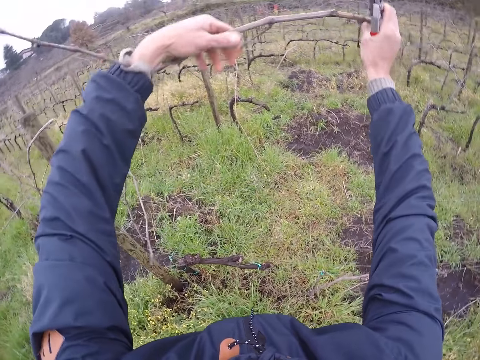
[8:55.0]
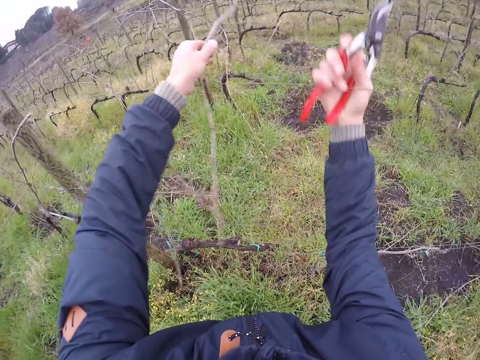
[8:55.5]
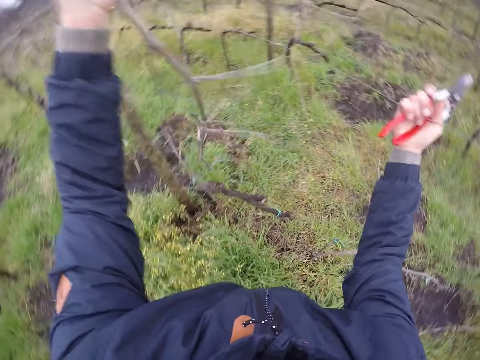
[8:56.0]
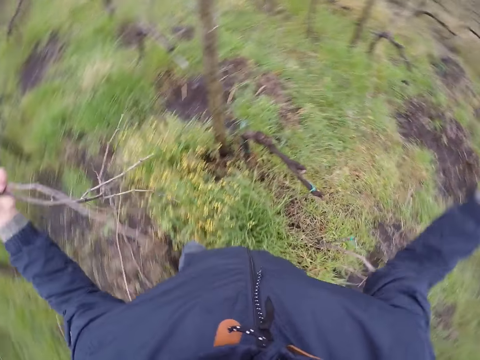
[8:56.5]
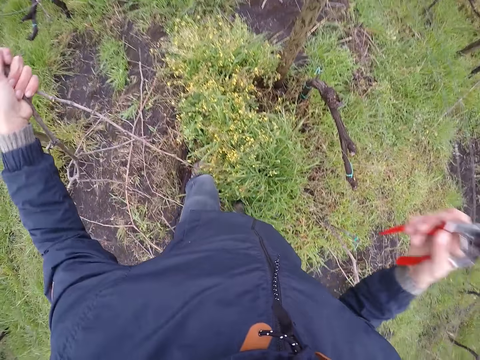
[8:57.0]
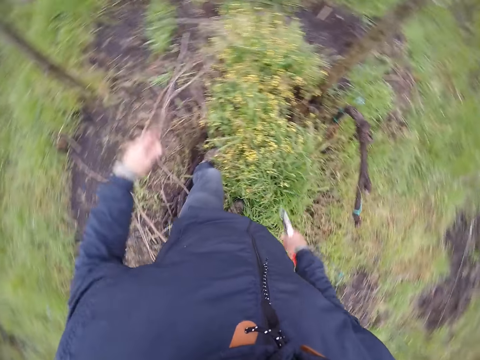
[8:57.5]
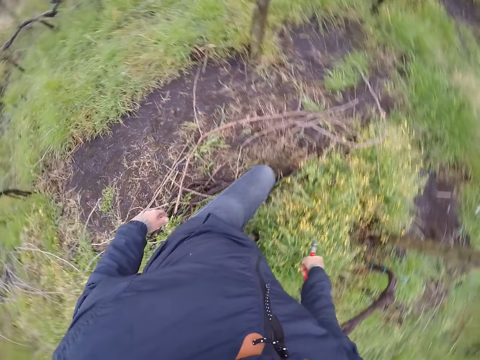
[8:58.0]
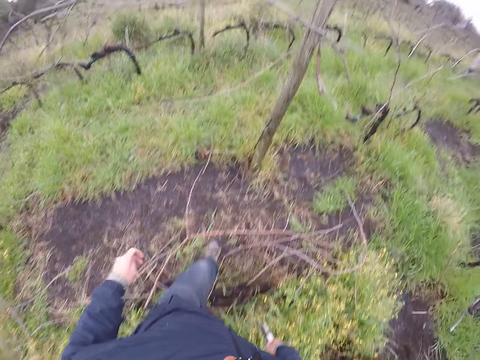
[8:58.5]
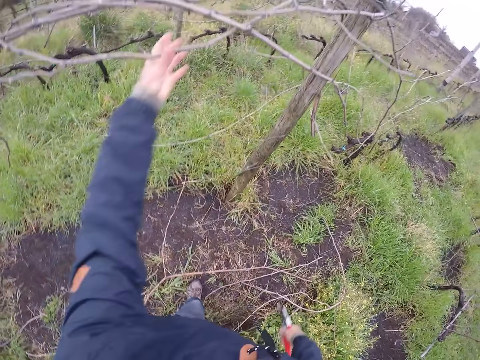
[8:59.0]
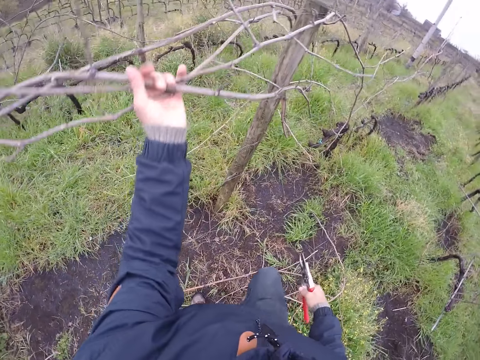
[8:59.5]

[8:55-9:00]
The camera wearer drops the branch on the ground with his left hand. He holds a branch with his left hand.

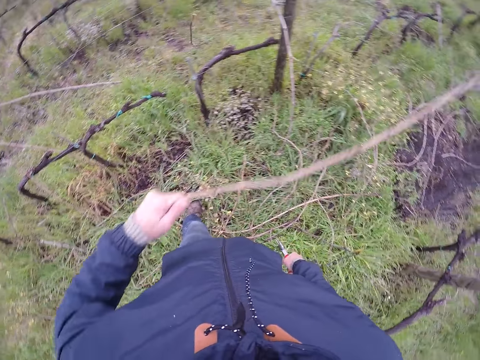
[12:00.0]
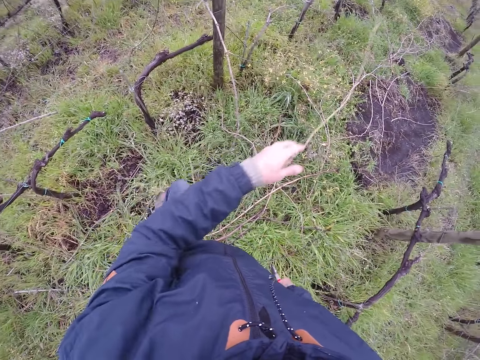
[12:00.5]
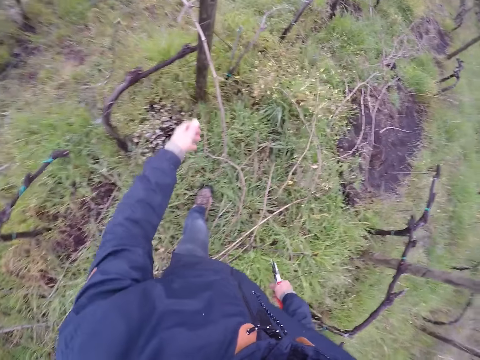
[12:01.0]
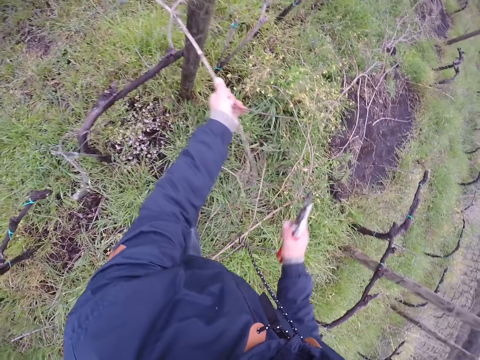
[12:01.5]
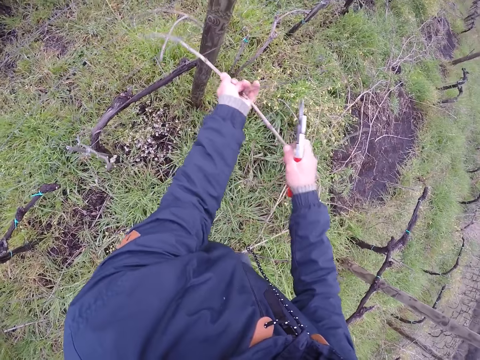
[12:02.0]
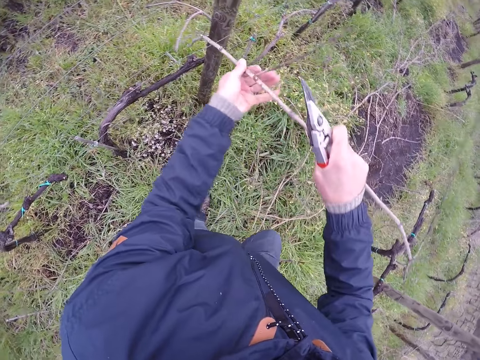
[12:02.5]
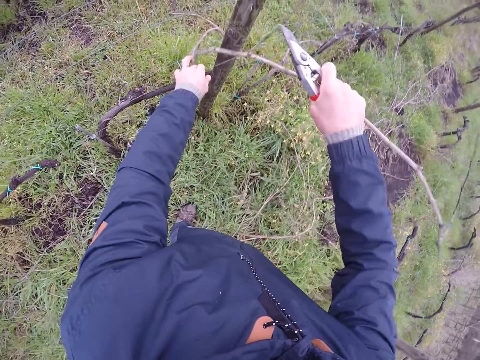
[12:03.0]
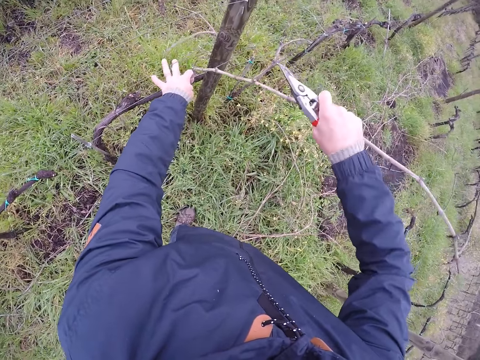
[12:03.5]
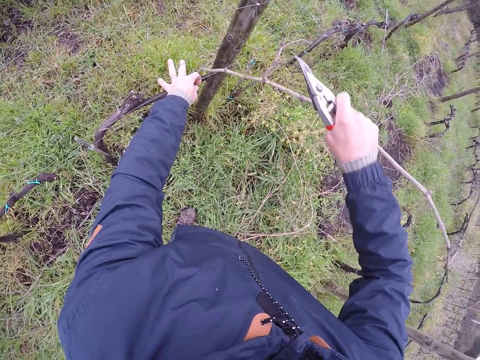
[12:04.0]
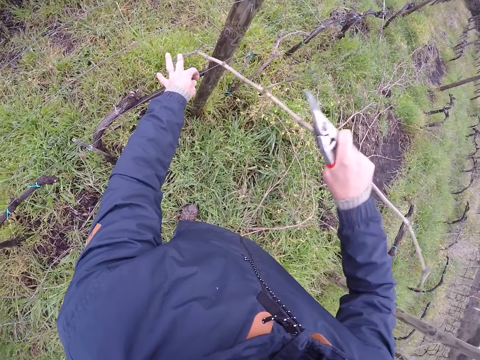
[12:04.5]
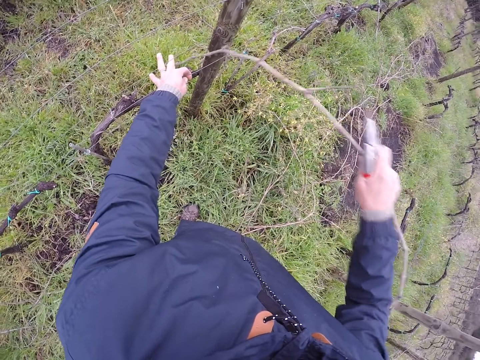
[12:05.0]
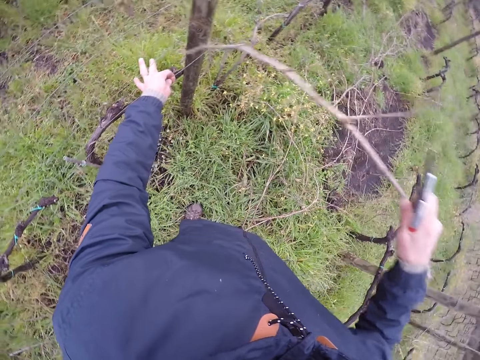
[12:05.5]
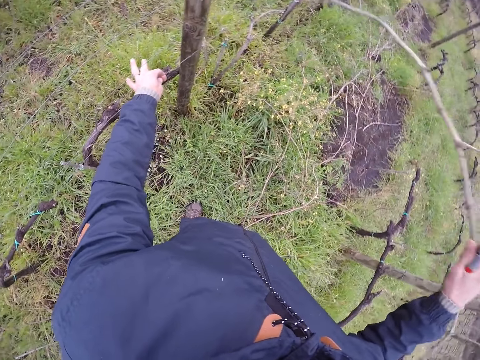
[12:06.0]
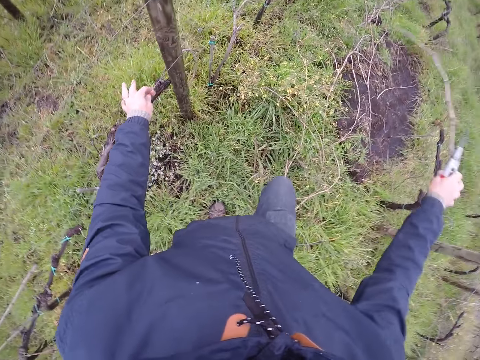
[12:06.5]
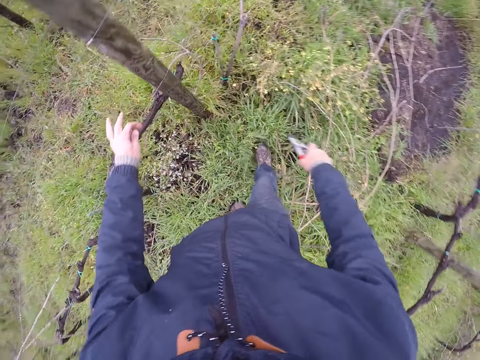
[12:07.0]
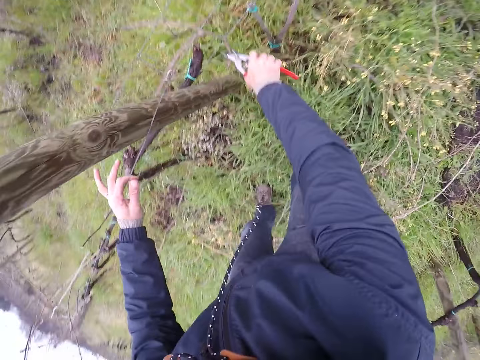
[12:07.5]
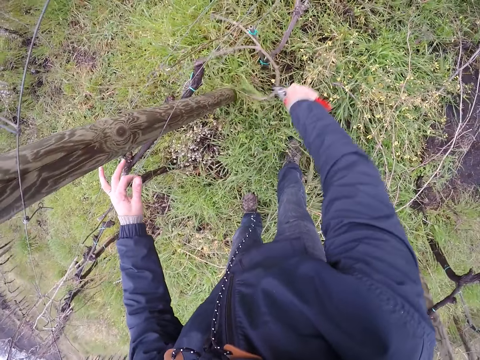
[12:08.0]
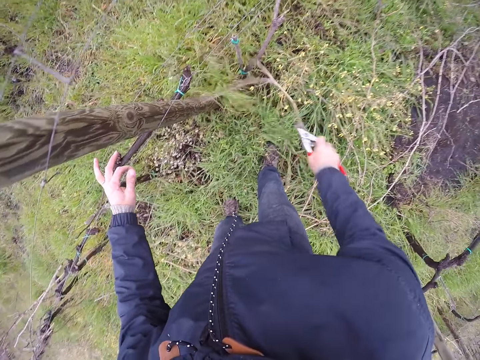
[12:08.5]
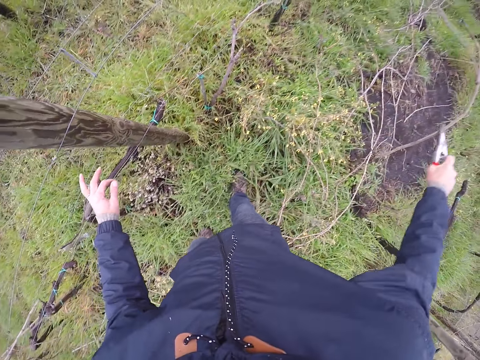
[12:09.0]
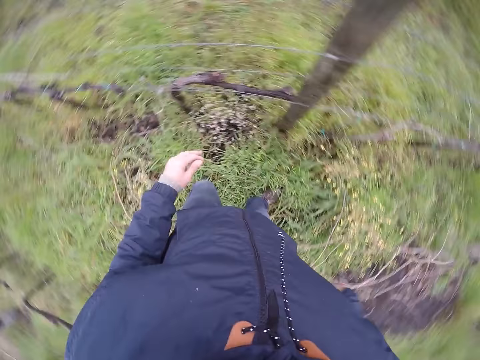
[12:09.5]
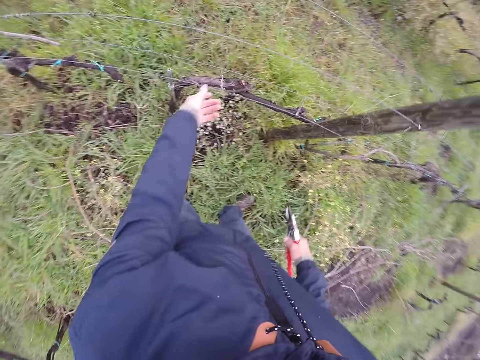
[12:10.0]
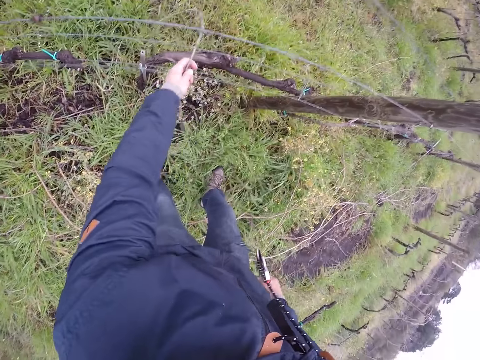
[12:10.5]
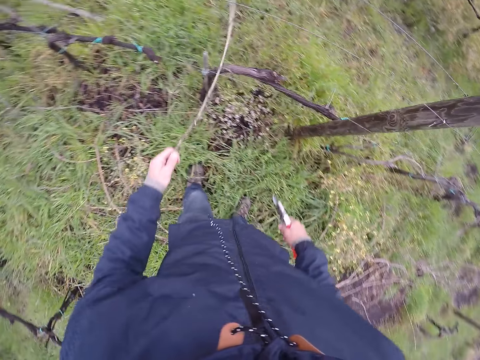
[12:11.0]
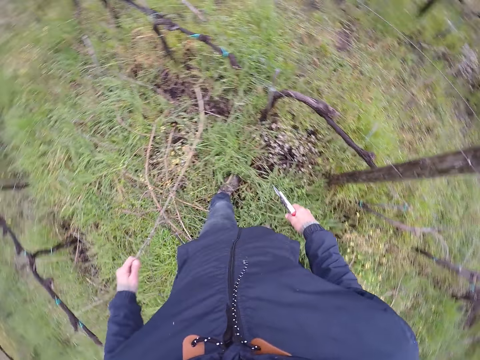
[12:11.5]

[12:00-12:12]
The camera wearer drops the branch on the ground with his left hand. He holds a branch with his left hand. He moves the branch. He passes the branch from his left hand to his right hand. He pulls the barb wire with his left hand. He drops the branch on the ground with his right hand. He pulls a branch with the cutter in his right hand. He moves the branch with the pruning shears. He drops the branch on the ground with the cutter in his right hand. He moves the branch. He pulls a branch with his left hand.

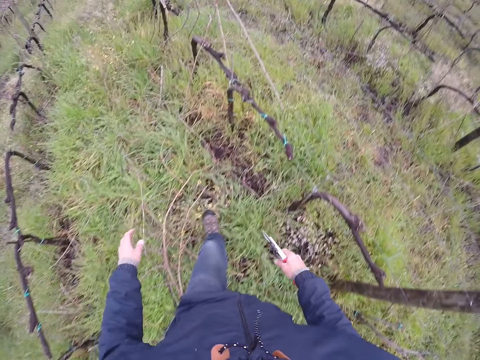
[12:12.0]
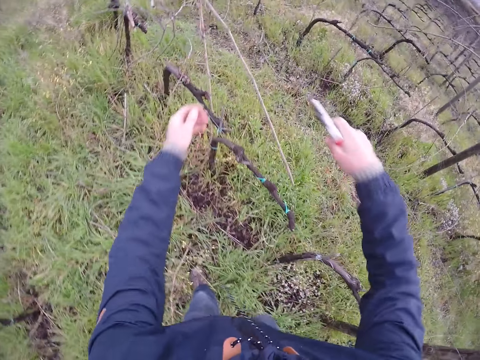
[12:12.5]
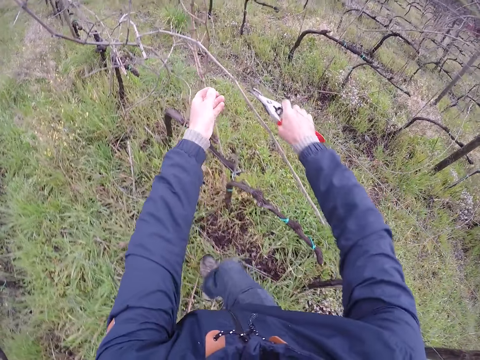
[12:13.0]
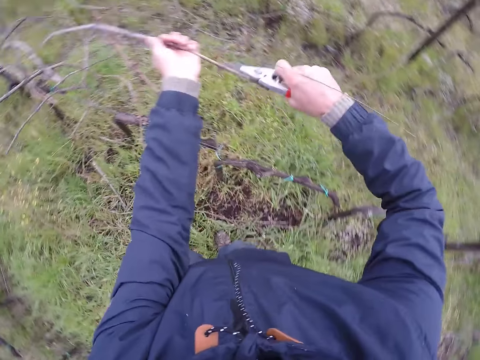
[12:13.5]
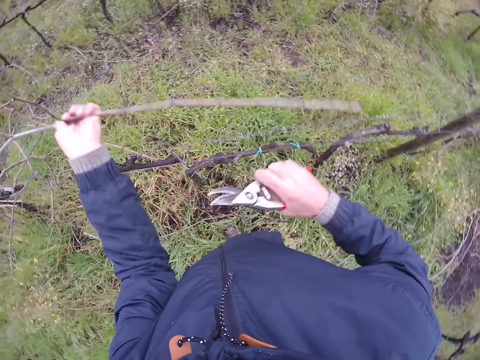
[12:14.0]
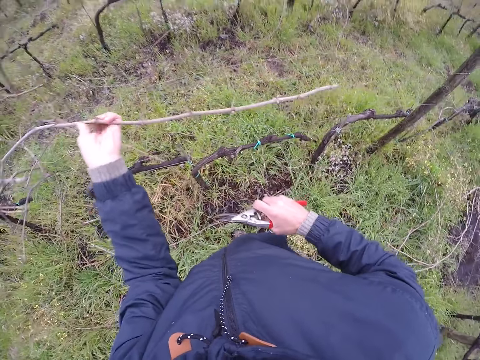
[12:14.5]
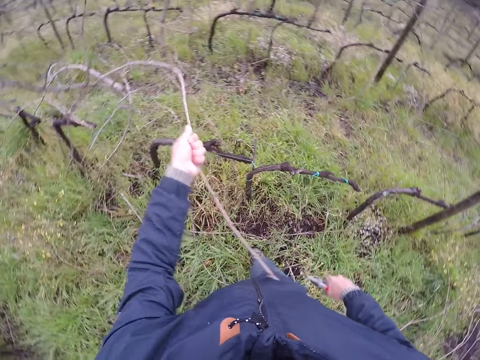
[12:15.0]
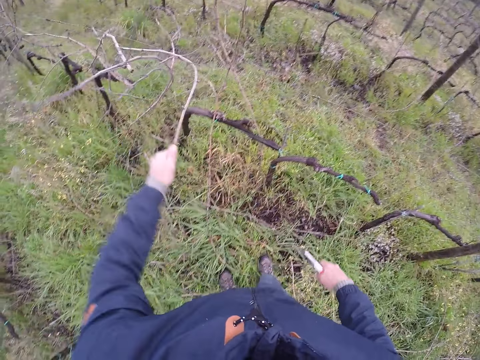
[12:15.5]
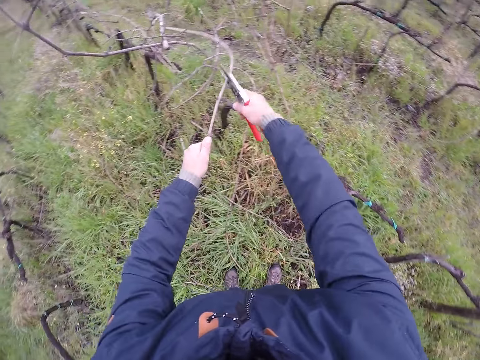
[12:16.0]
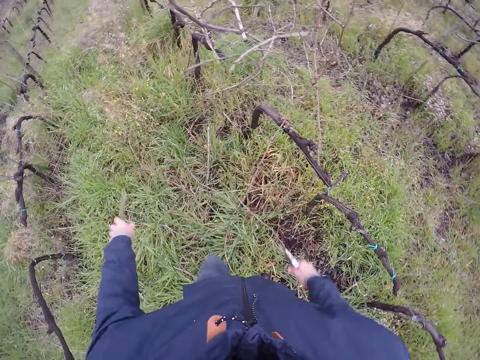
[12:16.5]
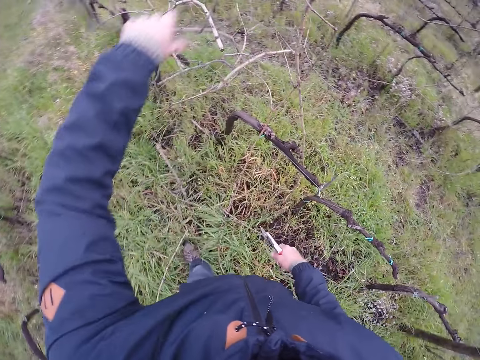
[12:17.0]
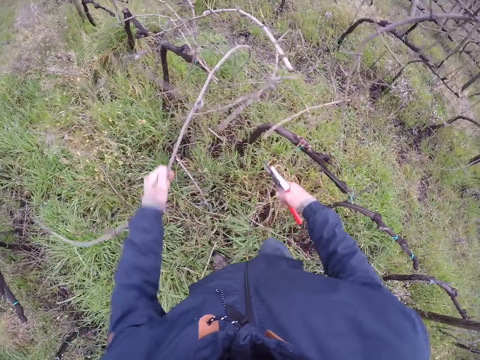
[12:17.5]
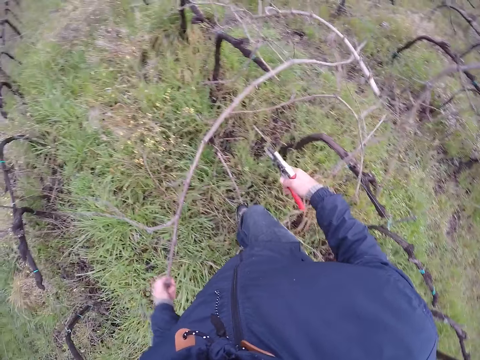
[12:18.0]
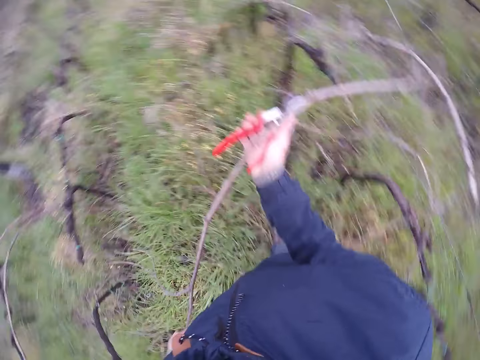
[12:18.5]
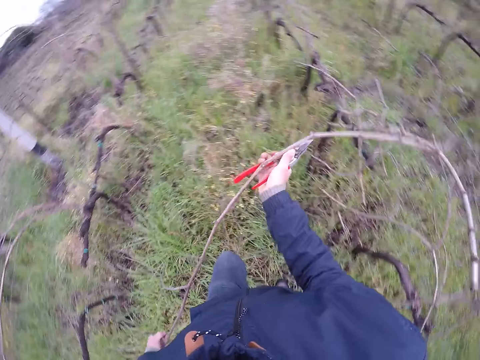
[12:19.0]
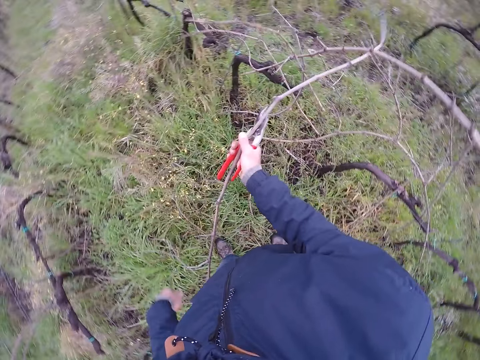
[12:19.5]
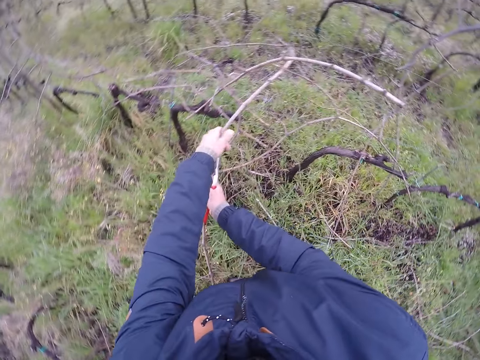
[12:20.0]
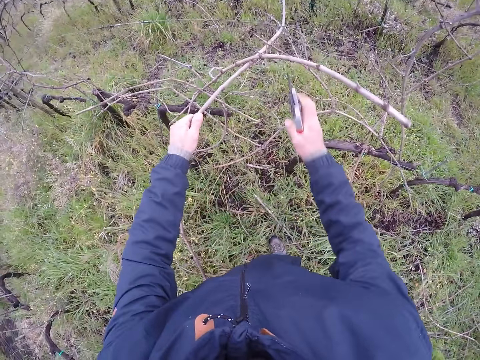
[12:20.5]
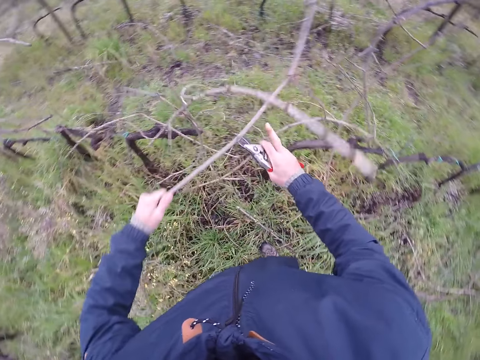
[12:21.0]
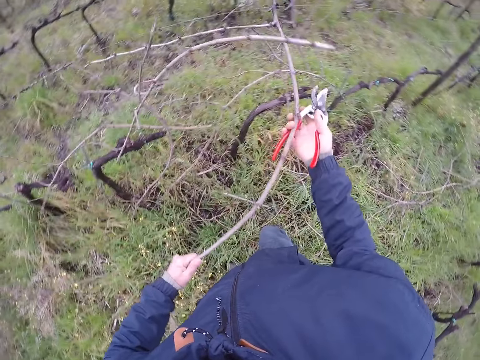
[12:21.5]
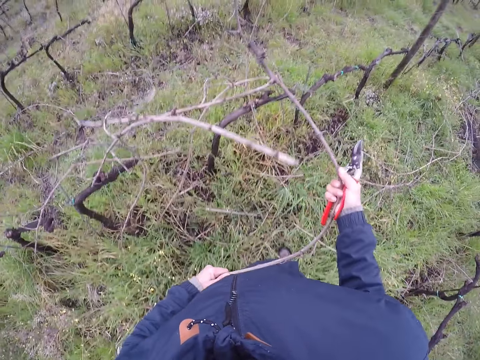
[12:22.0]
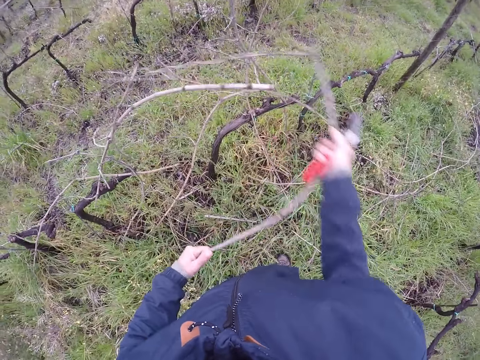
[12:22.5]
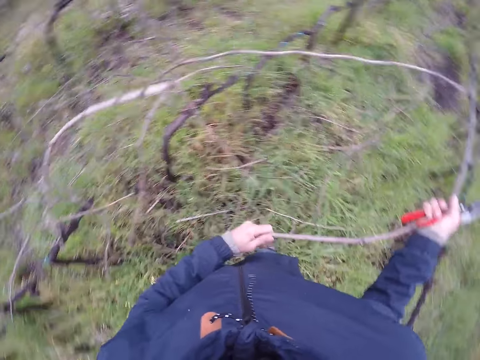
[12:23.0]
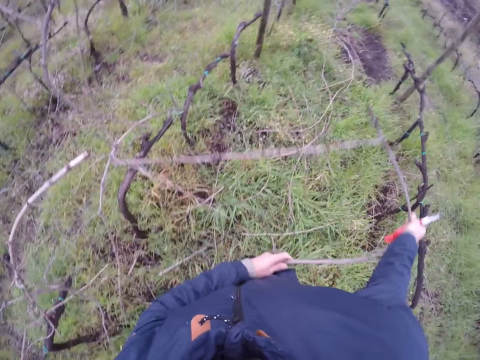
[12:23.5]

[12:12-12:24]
The camera wearer drops the branch on the ground with his left hand. He holds a branch with his left hand. He moves the branch. He cuts the branch with the cutter, the pruning shears, in his right hand. He drops the branch on the ground with his left hand. He moves the branch. He holds a branch with his left hand. He pulls the branch with both hands.
